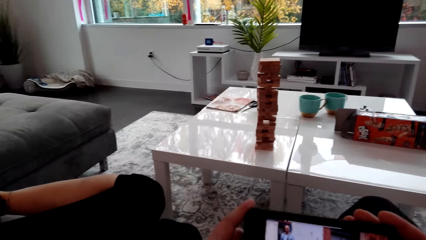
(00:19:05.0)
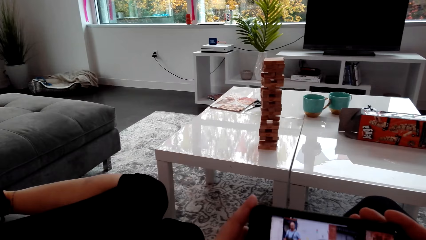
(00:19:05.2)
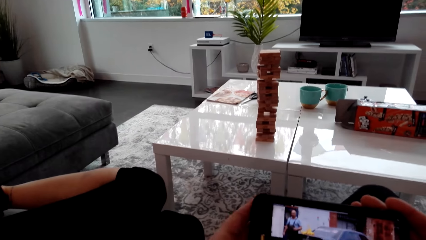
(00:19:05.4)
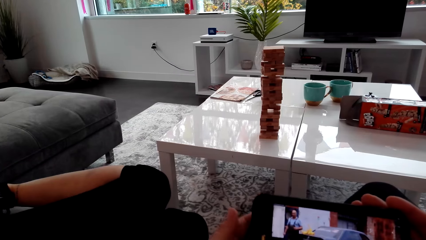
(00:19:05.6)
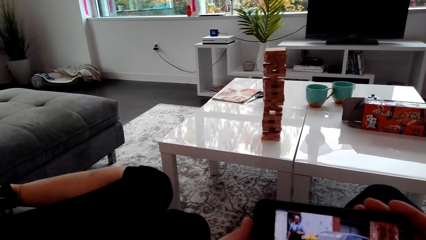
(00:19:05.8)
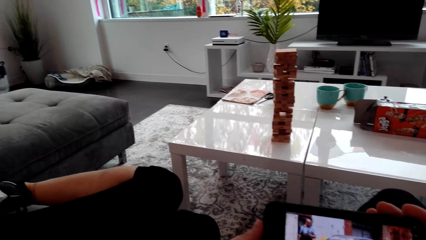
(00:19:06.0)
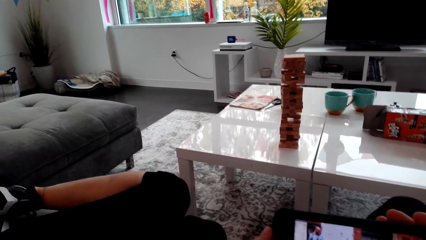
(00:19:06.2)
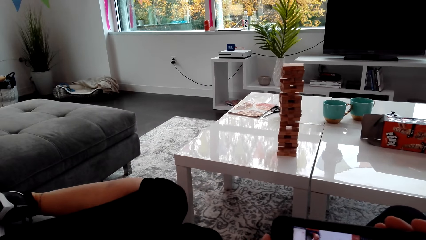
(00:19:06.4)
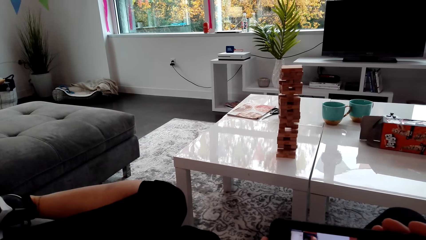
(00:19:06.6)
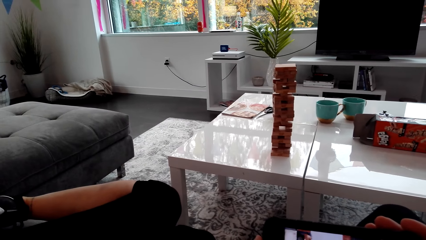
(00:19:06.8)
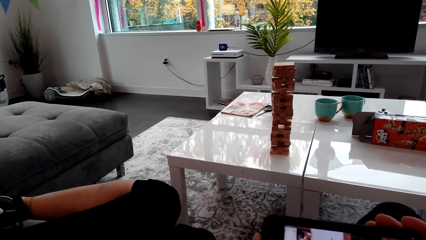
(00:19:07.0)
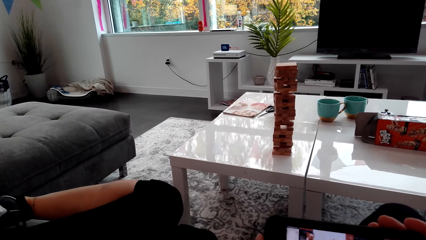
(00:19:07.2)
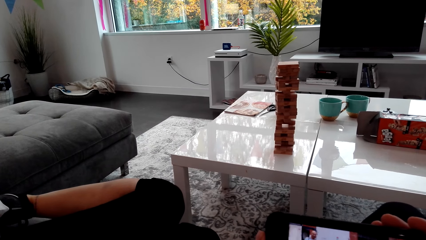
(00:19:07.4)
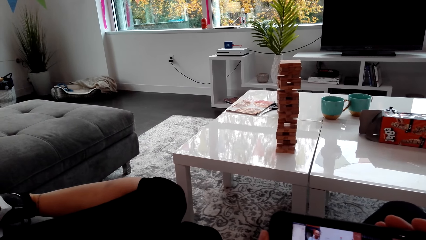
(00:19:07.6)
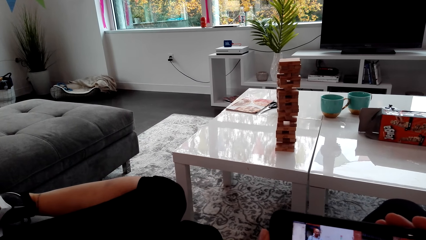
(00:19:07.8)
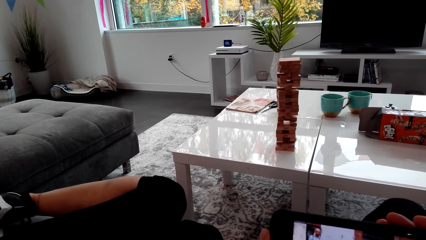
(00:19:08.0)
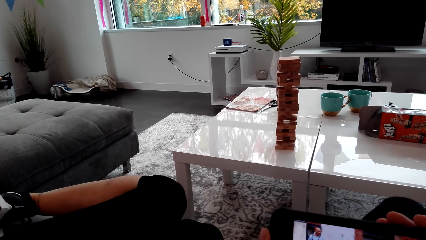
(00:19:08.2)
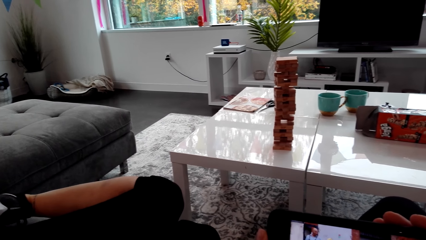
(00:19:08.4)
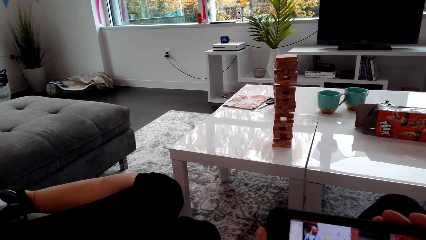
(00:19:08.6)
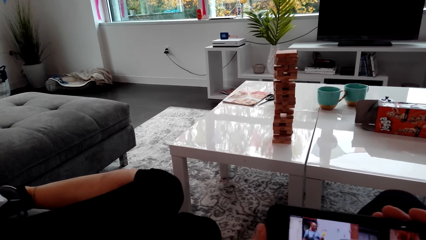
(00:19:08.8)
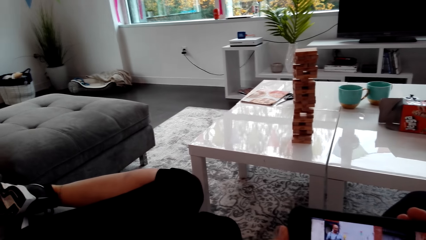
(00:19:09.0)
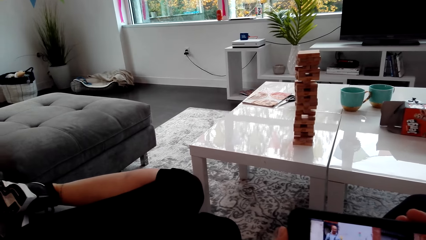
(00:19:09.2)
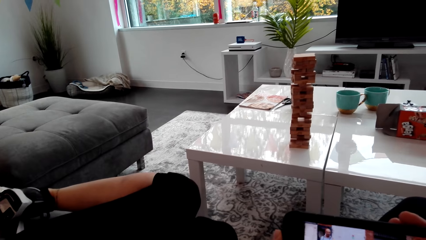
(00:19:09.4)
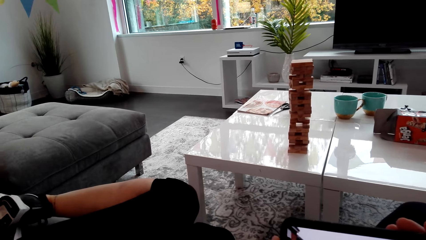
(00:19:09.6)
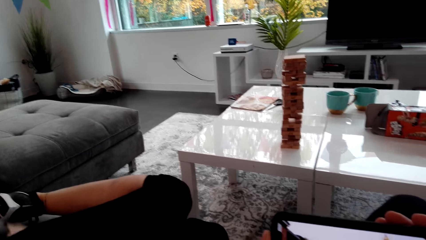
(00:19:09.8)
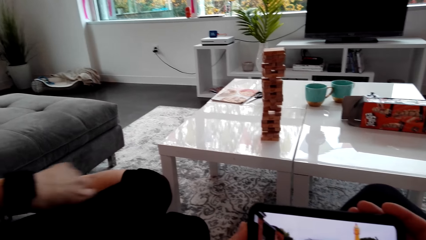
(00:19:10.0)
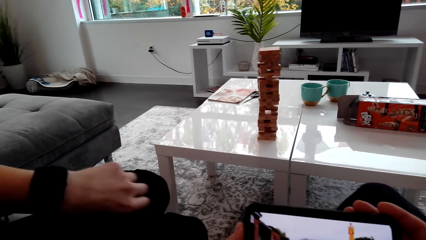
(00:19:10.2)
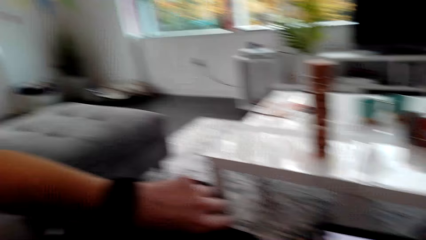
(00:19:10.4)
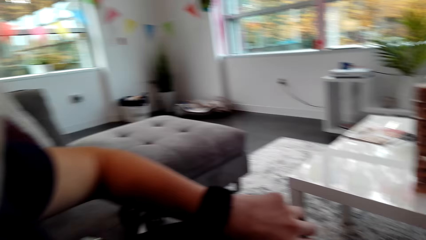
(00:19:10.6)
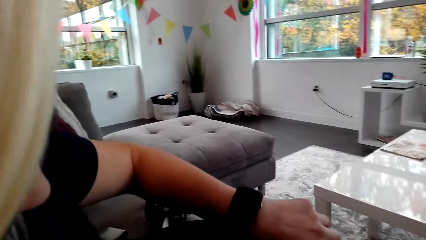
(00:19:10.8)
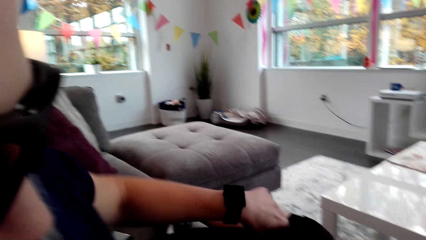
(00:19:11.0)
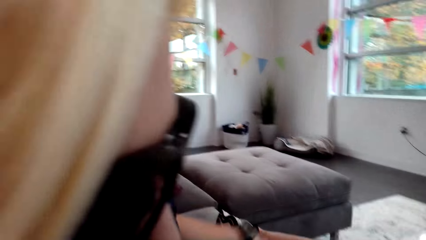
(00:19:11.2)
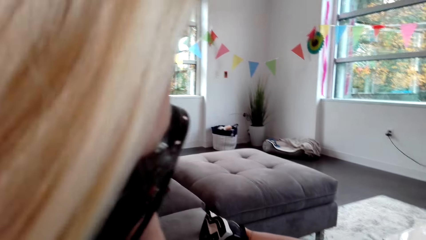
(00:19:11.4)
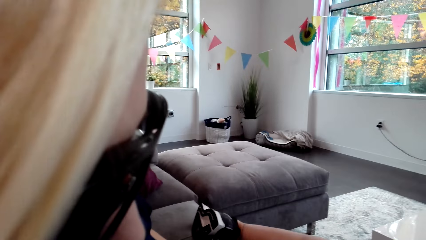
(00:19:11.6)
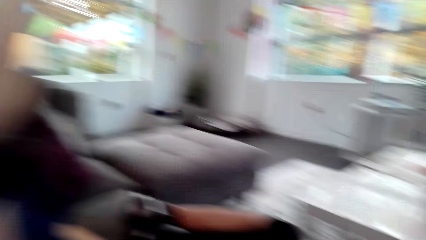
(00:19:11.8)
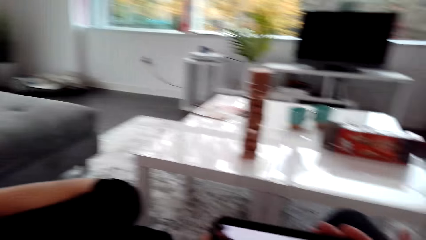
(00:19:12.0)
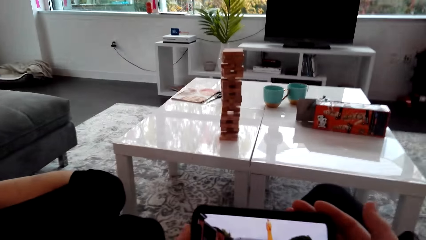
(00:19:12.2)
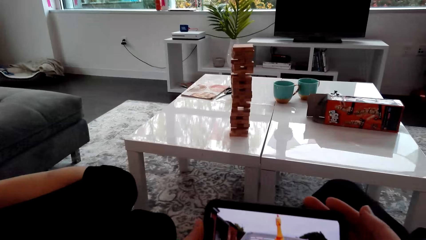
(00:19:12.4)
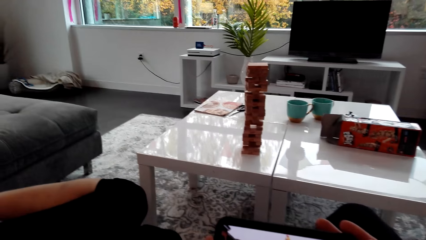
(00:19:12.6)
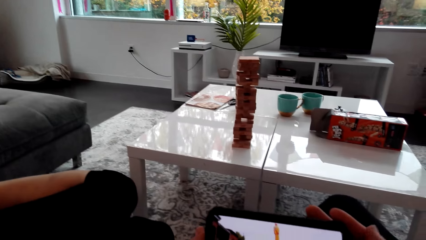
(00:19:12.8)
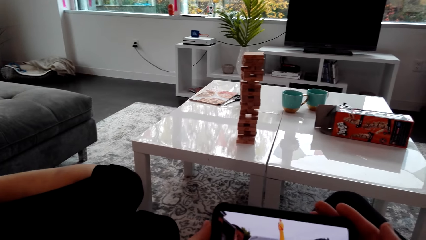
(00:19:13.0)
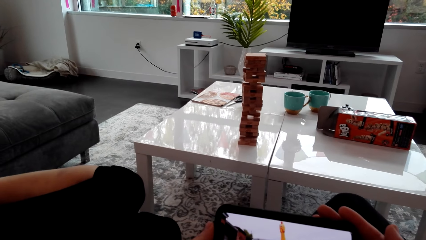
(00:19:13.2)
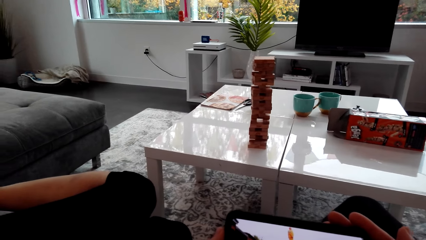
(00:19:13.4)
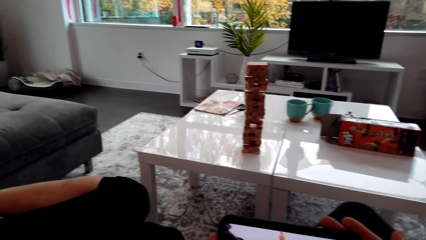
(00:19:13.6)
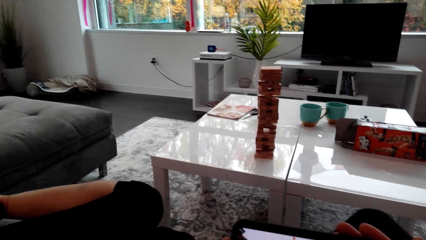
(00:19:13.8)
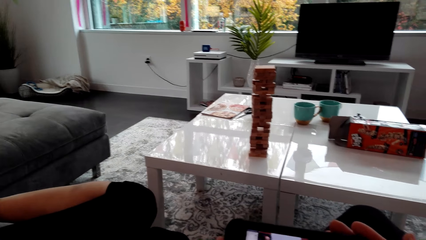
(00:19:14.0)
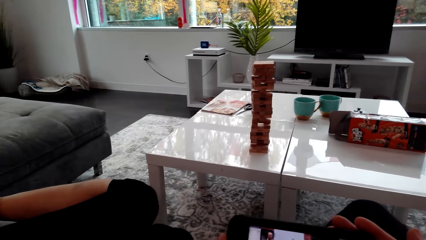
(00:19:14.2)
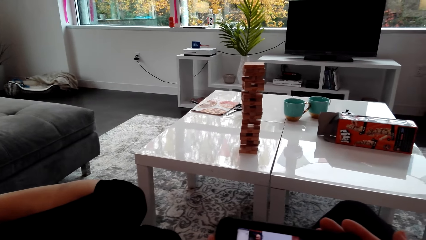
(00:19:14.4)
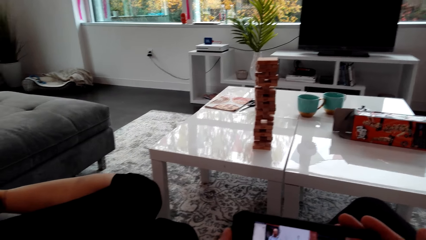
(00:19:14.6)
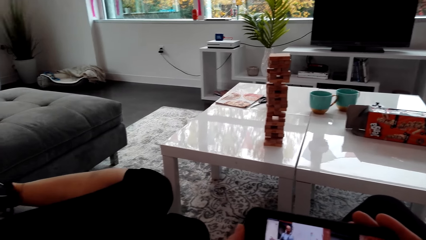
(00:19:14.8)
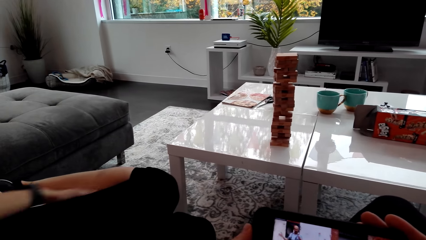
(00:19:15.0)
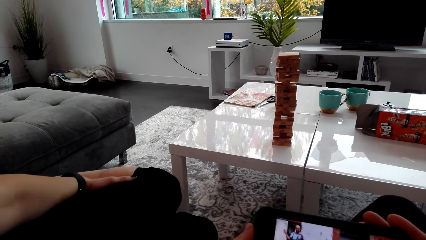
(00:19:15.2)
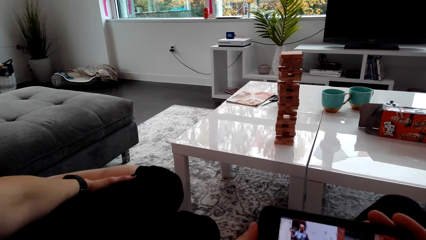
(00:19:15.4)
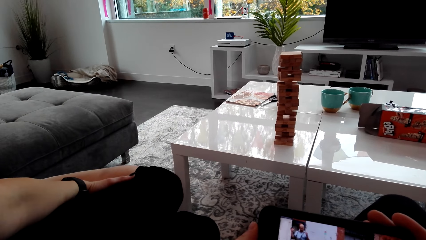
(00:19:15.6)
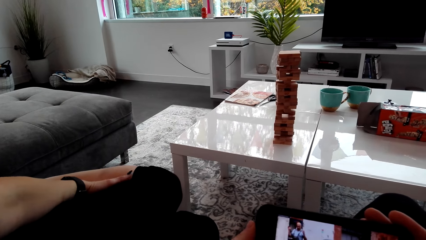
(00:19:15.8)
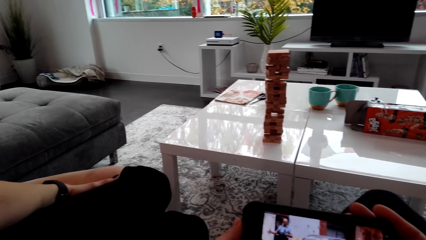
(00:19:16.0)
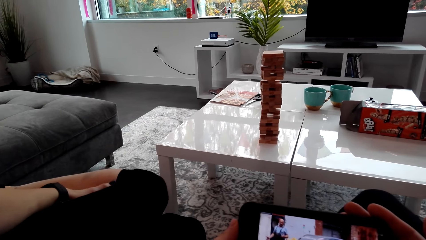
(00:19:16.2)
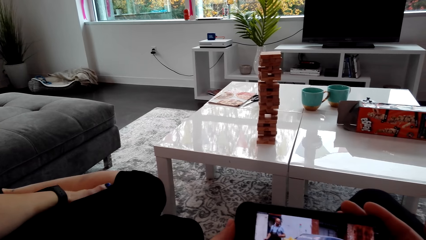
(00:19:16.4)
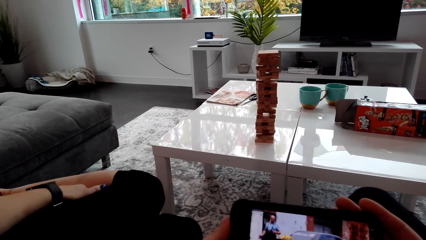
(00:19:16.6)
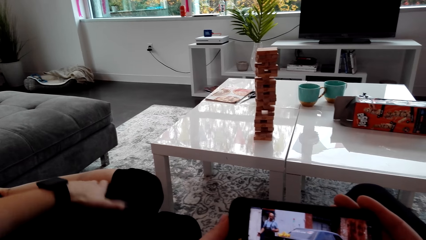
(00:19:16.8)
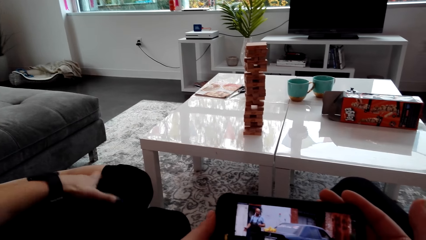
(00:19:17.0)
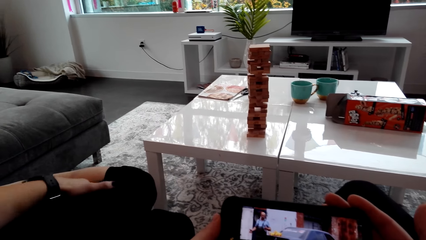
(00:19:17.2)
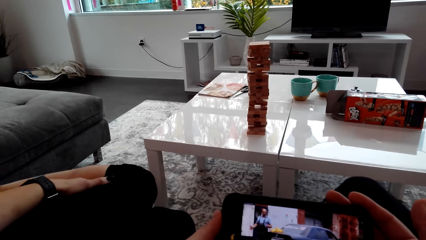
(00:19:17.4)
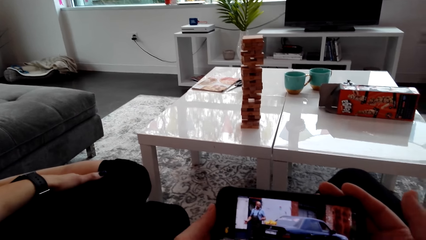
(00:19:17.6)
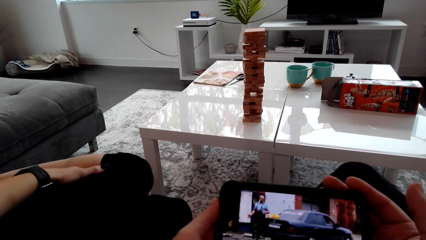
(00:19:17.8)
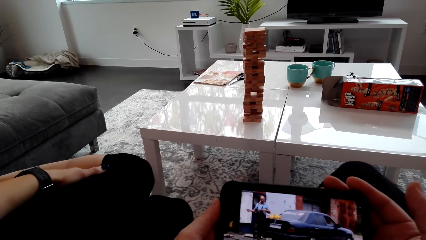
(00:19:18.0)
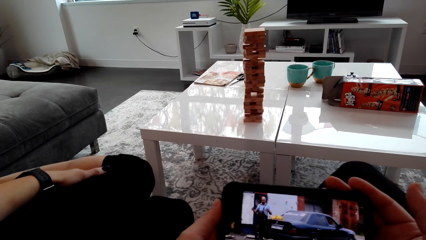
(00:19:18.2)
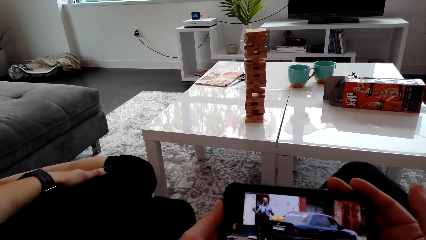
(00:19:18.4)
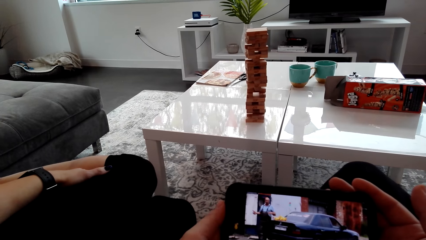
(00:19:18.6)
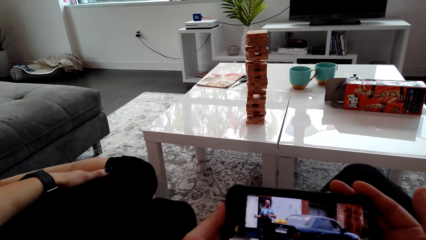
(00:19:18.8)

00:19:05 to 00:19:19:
A lady looks at the watch. The camera wearer watches the phone. The lady watches the phone.

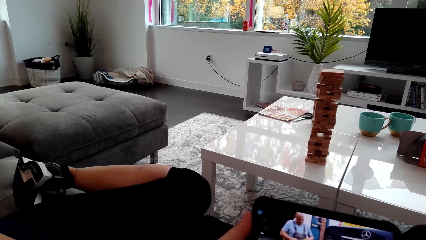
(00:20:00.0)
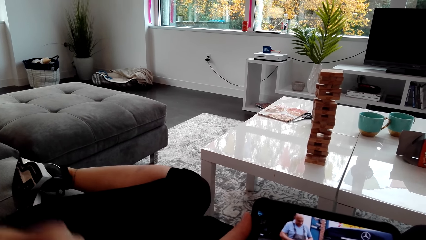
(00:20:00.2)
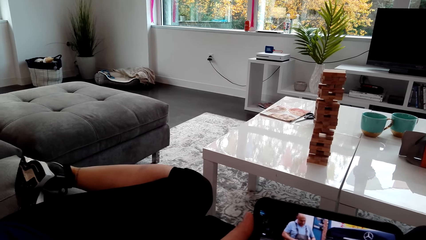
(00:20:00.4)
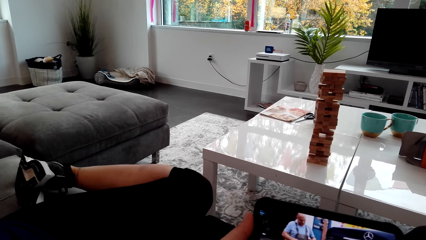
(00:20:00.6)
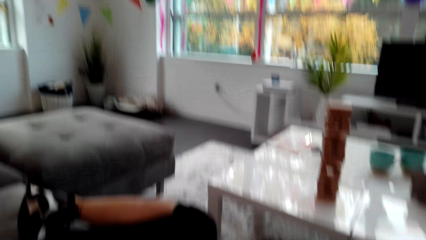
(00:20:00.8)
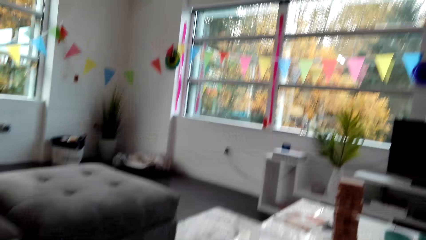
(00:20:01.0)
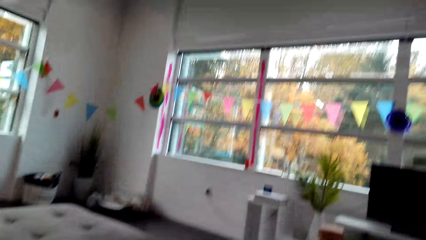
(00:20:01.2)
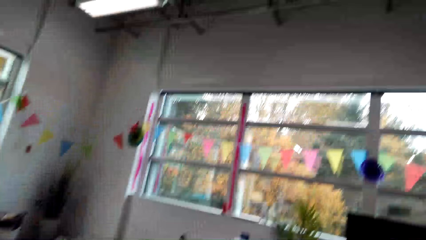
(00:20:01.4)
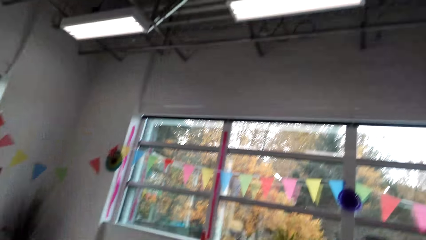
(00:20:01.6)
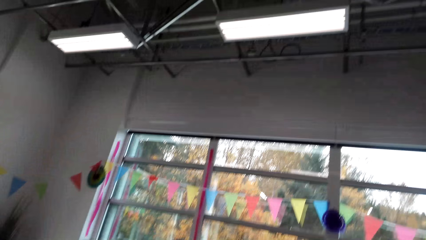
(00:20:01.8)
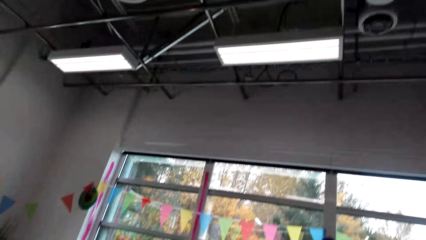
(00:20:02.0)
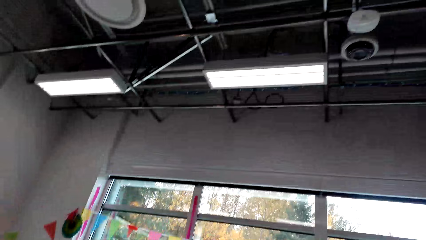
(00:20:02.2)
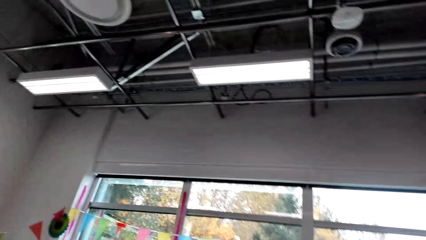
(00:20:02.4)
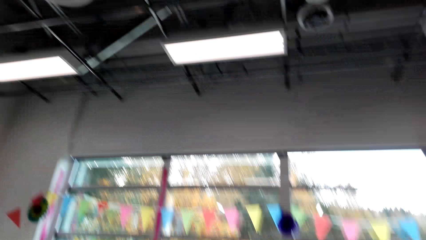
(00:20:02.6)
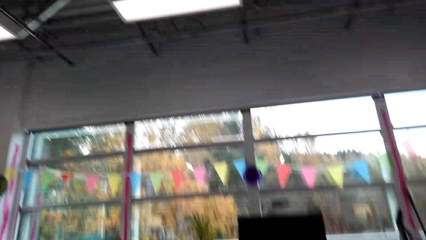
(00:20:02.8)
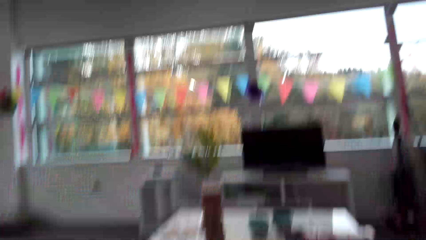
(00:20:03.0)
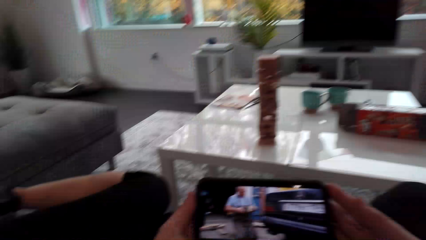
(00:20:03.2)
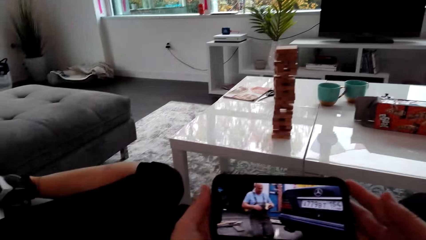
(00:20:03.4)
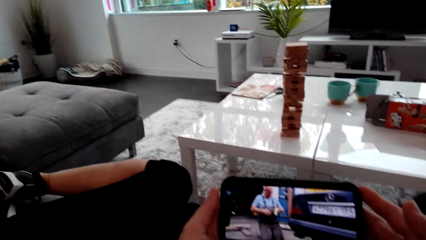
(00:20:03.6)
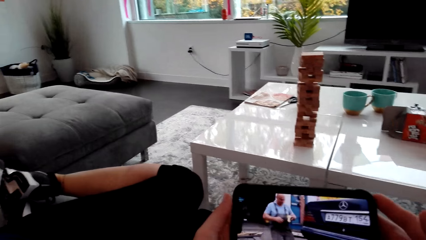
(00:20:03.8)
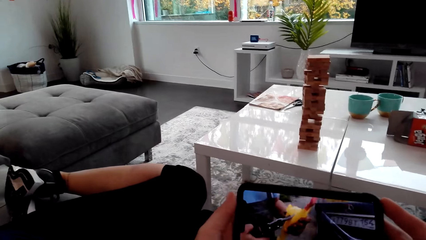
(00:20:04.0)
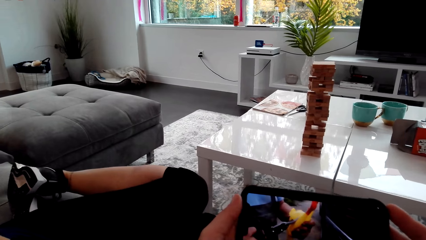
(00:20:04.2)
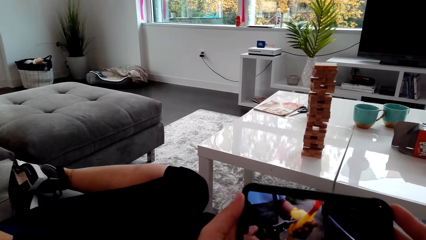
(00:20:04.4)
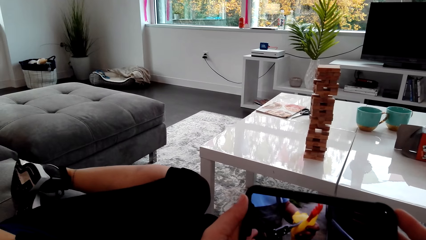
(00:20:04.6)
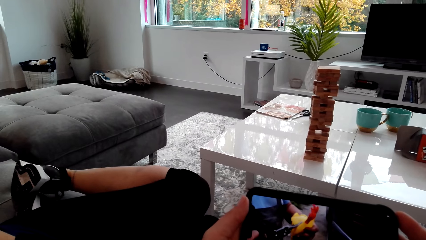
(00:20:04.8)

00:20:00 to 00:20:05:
The camera wearer looks around the house. They watch the phone. A lady watches the phone.
